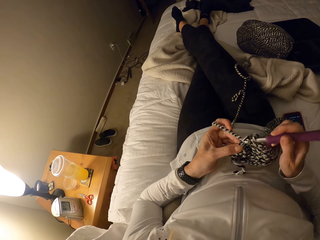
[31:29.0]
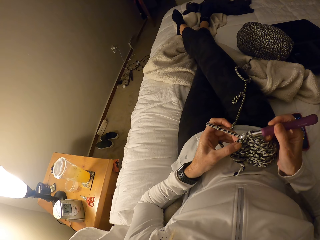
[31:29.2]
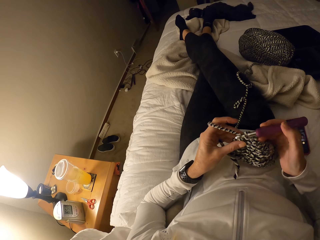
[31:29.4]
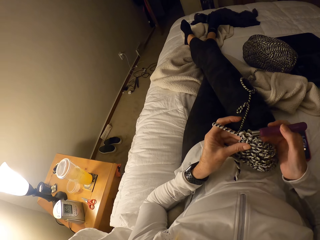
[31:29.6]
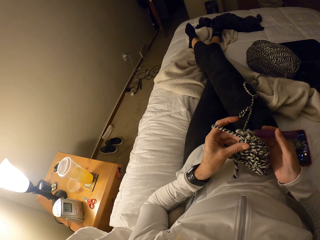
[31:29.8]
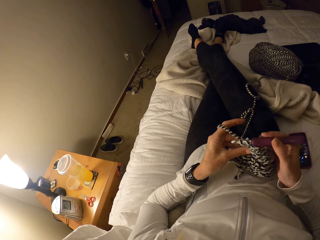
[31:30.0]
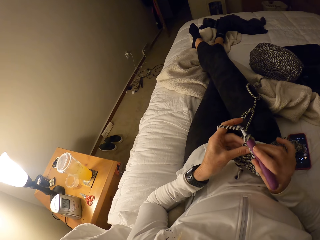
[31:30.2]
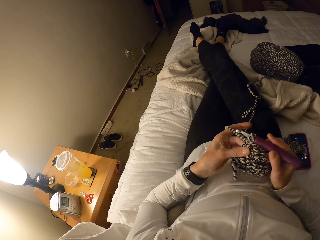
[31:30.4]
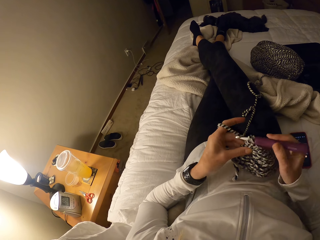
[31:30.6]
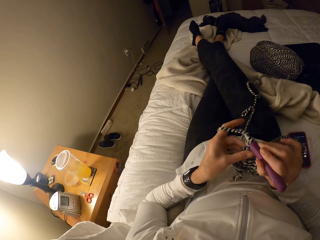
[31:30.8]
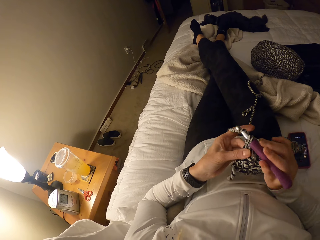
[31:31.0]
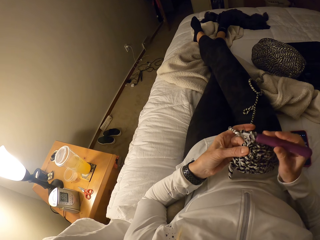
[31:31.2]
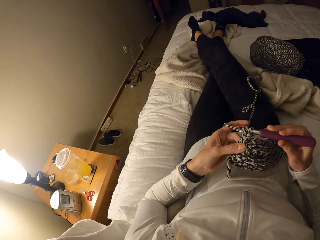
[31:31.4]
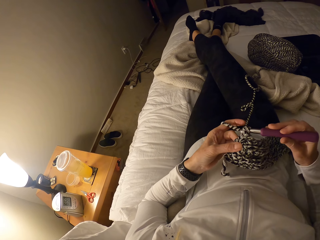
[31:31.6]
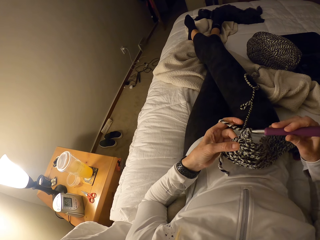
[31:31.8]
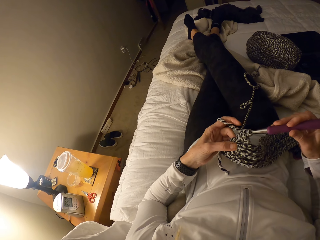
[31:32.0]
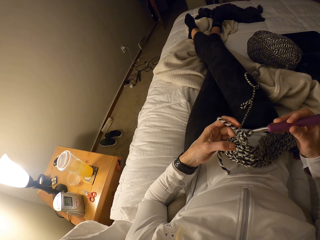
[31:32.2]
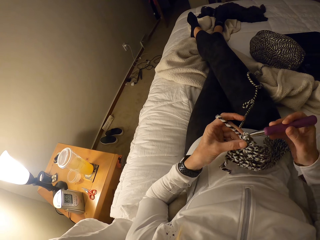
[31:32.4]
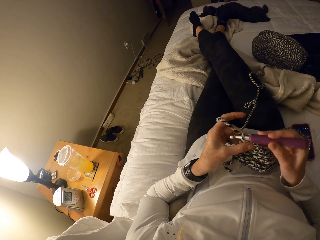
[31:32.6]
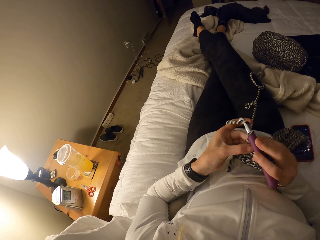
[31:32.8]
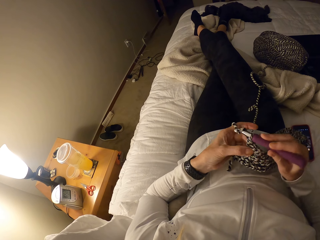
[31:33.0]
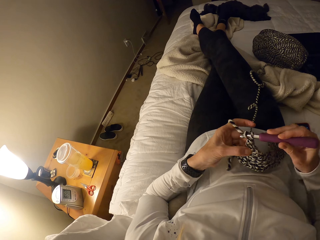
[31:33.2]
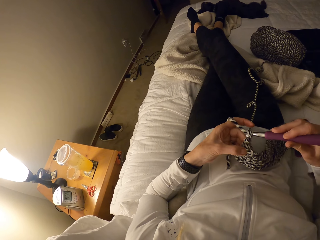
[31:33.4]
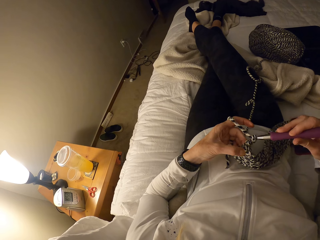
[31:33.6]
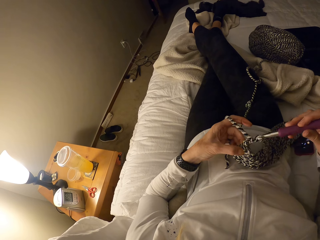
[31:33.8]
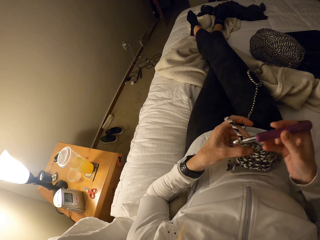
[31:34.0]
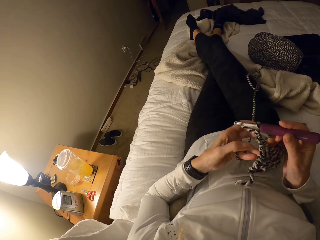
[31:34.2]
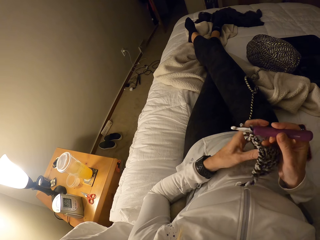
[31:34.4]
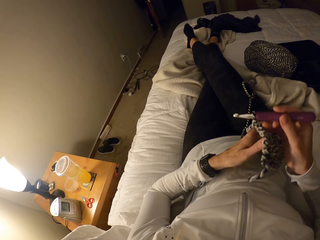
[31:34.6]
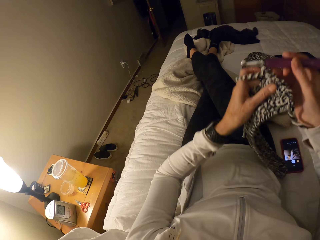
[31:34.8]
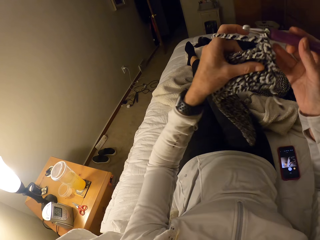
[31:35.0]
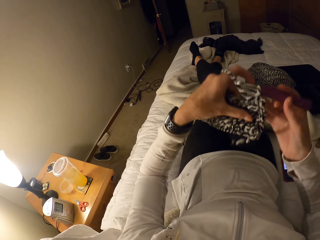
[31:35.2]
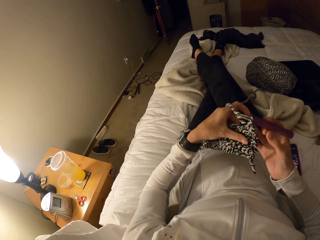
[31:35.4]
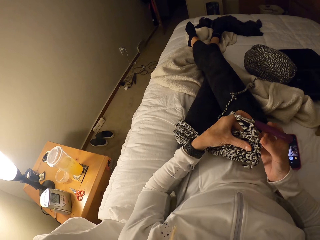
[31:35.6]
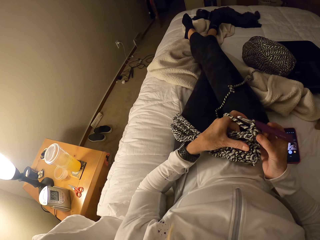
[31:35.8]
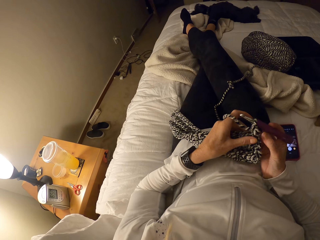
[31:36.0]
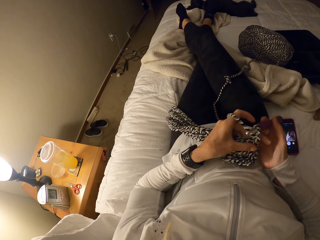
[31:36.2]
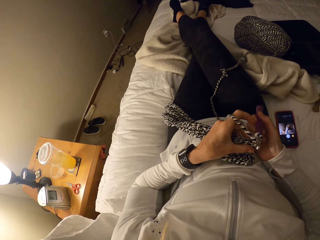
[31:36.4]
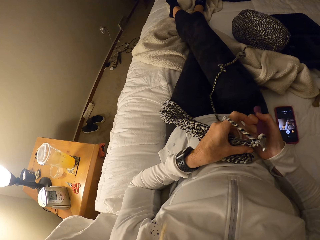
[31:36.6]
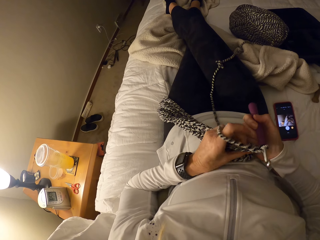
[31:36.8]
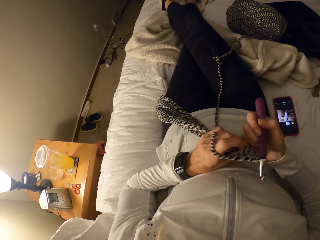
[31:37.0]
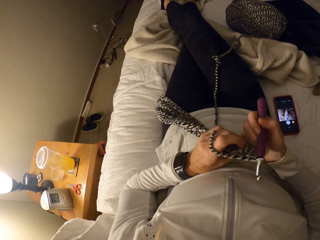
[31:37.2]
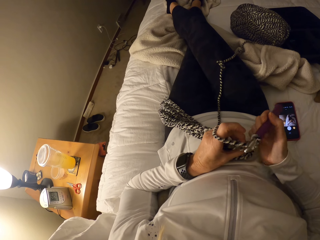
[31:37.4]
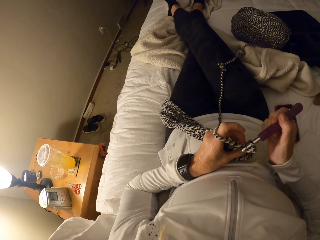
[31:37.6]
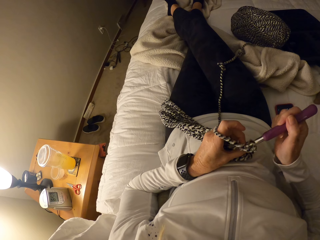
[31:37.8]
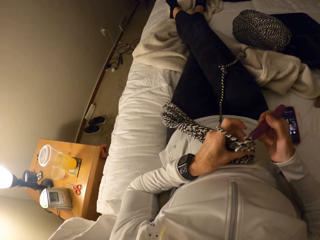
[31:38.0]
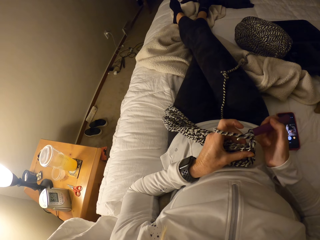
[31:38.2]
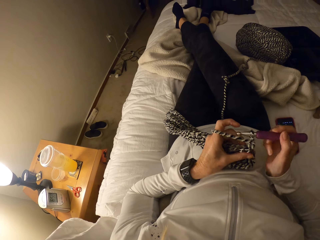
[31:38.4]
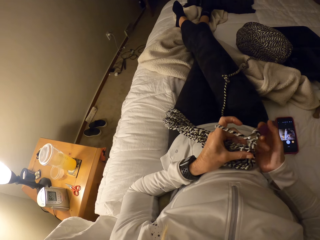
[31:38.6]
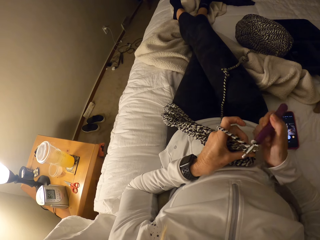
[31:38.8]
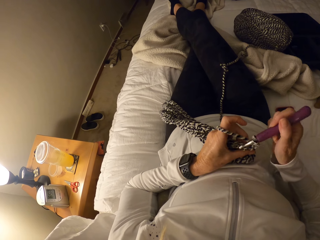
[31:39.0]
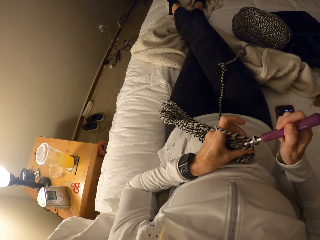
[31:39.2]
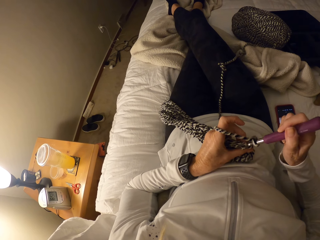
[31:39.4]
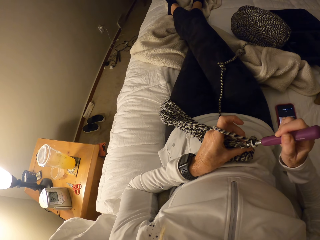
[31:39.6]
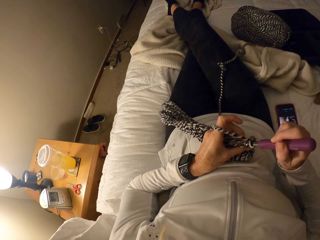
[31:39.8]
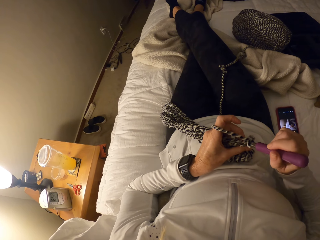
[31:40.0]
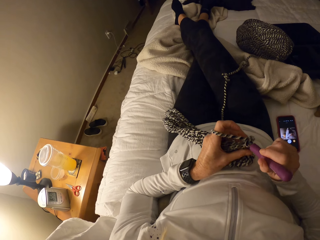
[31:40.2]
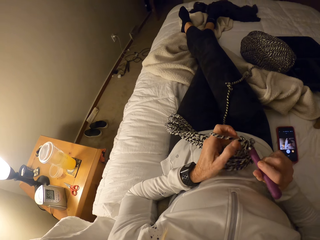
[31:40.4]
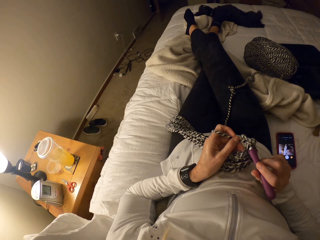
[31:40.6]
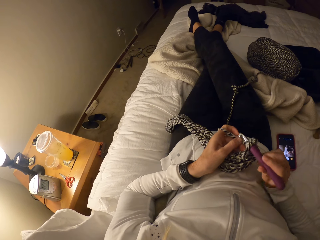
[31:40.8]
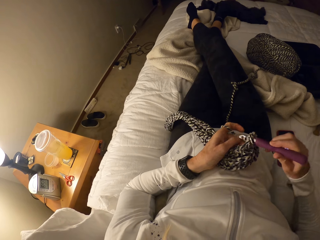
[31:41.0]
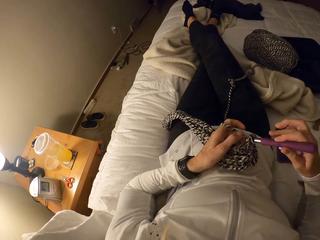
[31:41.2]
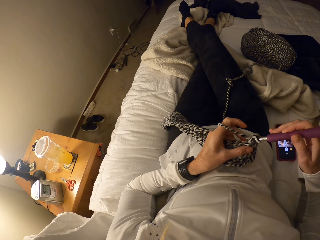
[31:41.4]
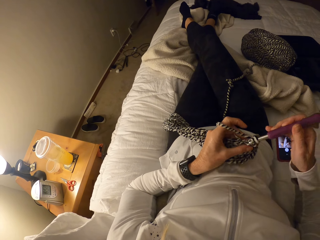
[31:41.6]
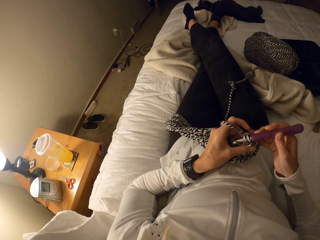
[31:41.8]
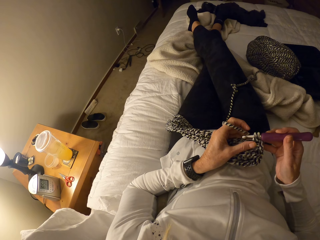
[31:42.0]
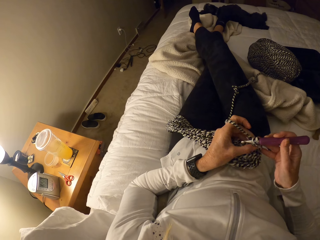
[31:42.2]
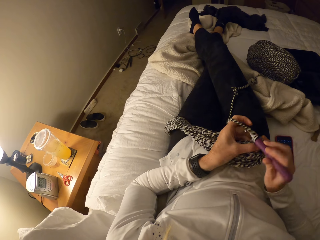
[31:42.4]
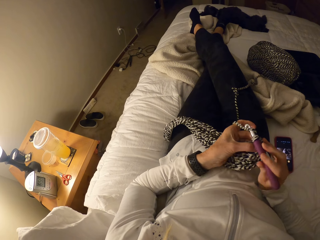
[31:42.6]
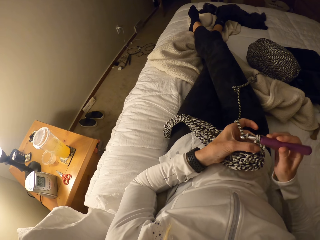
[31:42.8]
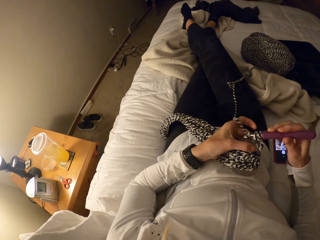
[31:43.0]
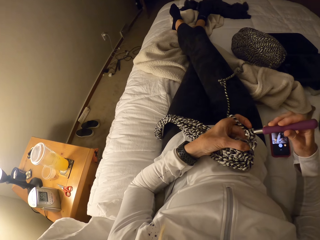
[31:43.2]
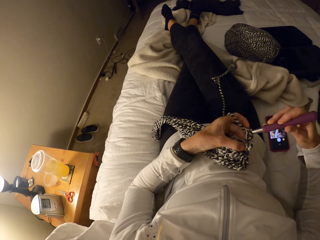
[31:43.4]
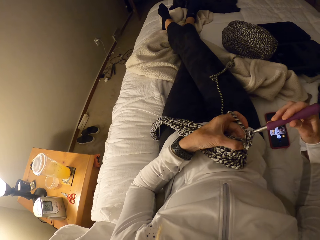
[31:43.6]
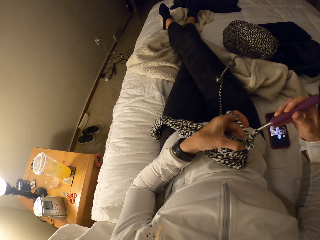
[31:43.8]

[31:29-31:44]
The camera wearer raises the crochet from her body. She places the crochet on her body. She adjusts the fabric. She checks the crochet. She crochets with the yarn and the crochet hook.

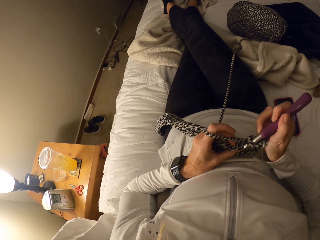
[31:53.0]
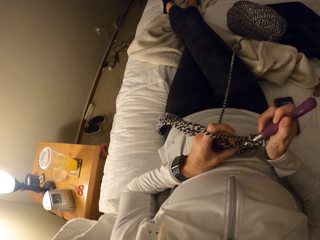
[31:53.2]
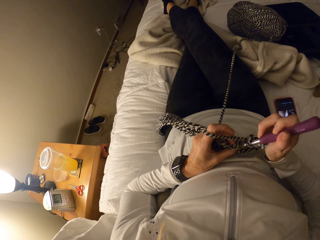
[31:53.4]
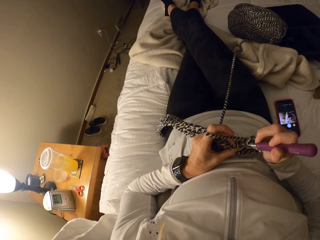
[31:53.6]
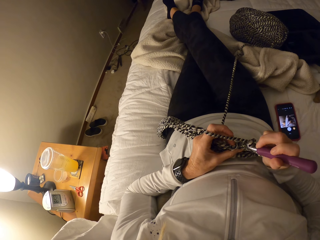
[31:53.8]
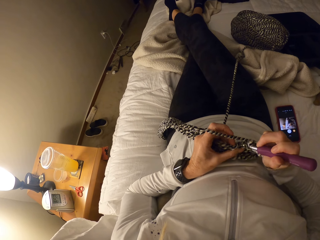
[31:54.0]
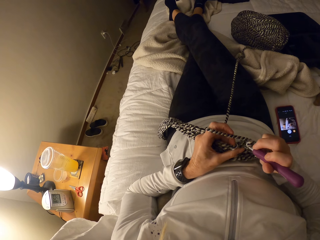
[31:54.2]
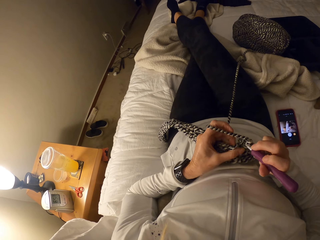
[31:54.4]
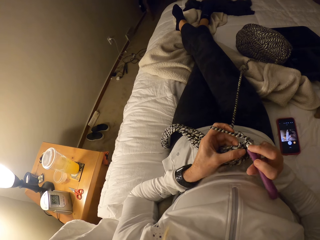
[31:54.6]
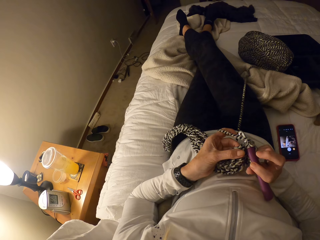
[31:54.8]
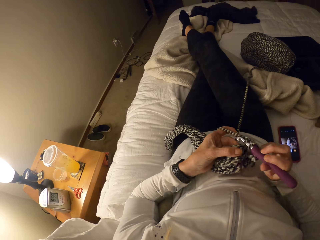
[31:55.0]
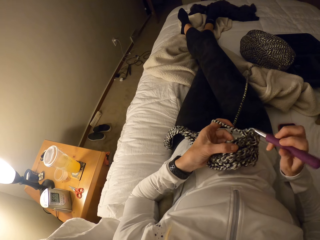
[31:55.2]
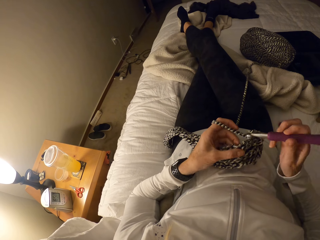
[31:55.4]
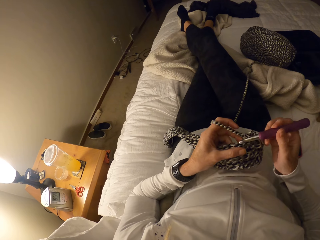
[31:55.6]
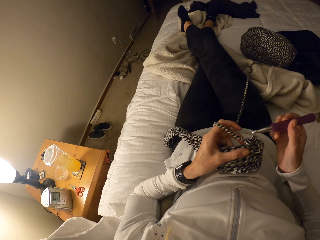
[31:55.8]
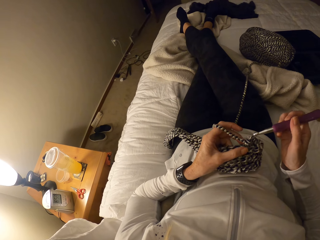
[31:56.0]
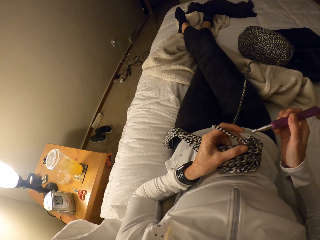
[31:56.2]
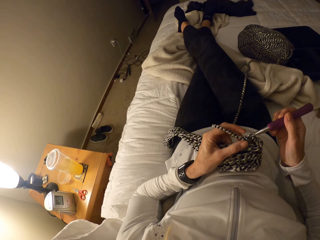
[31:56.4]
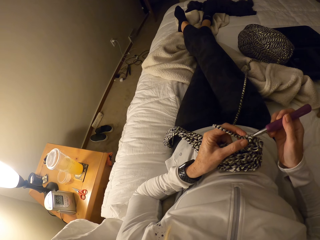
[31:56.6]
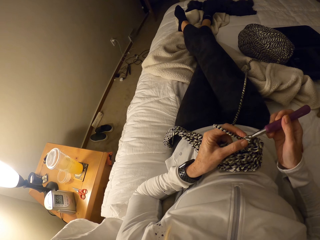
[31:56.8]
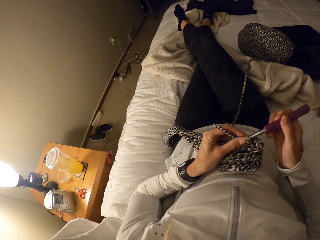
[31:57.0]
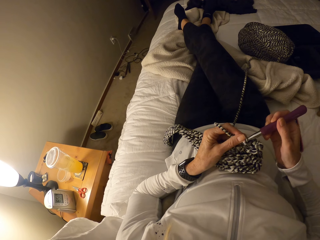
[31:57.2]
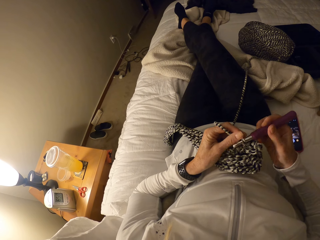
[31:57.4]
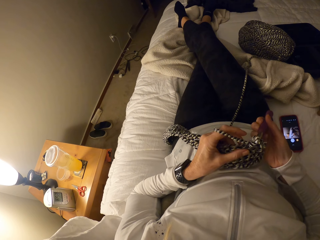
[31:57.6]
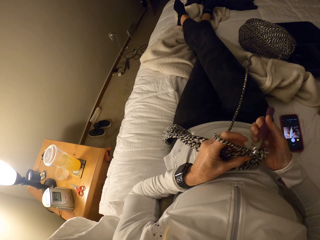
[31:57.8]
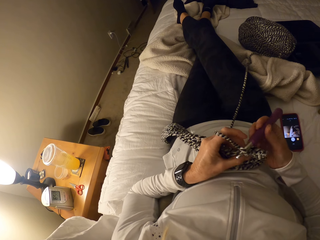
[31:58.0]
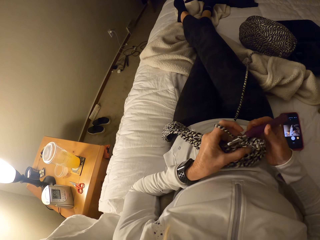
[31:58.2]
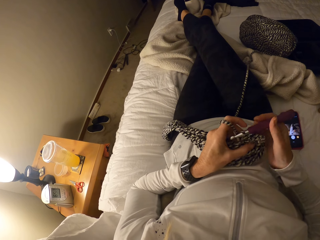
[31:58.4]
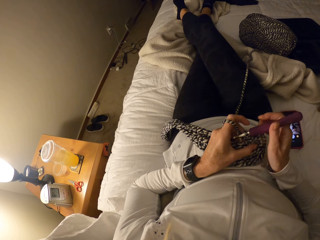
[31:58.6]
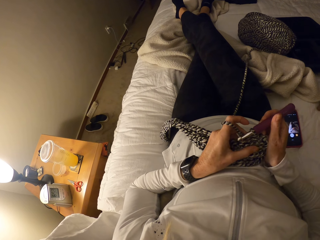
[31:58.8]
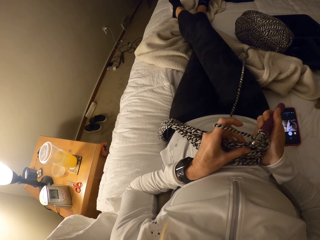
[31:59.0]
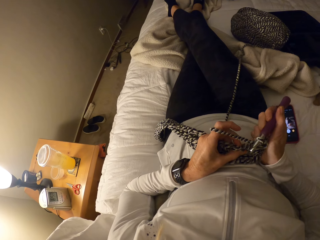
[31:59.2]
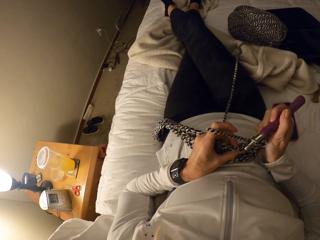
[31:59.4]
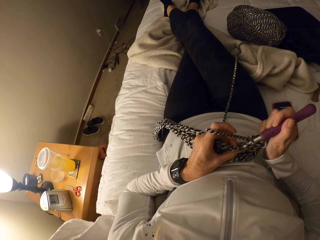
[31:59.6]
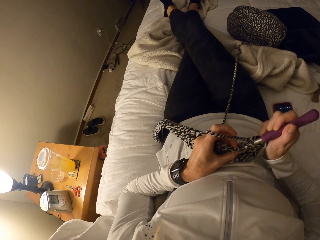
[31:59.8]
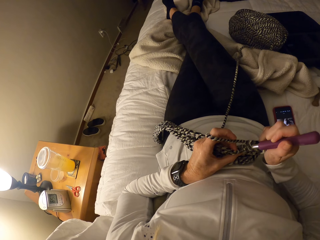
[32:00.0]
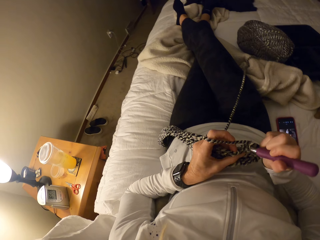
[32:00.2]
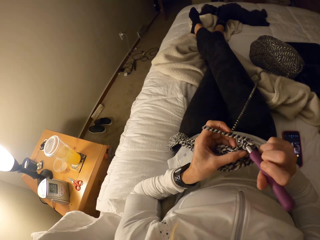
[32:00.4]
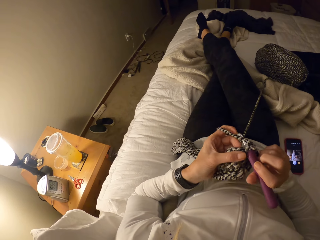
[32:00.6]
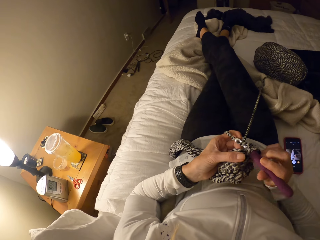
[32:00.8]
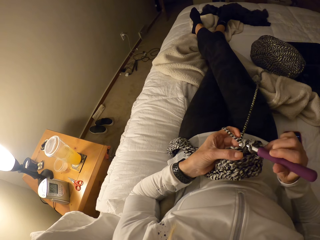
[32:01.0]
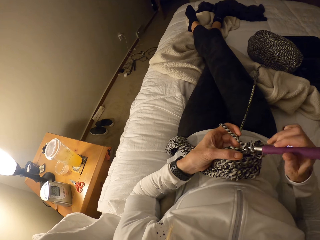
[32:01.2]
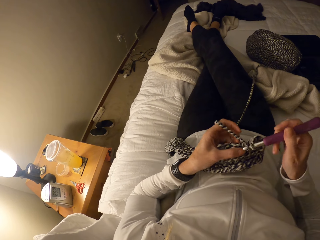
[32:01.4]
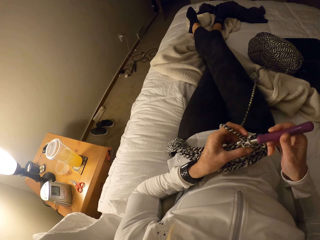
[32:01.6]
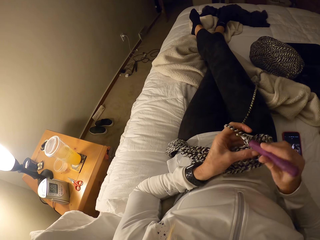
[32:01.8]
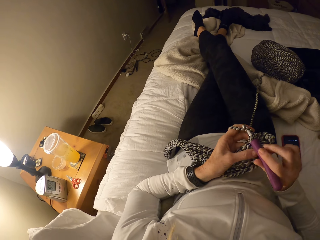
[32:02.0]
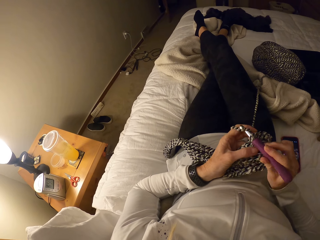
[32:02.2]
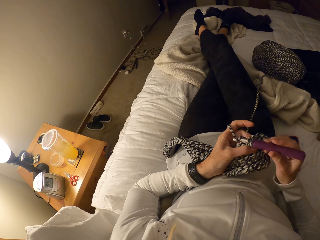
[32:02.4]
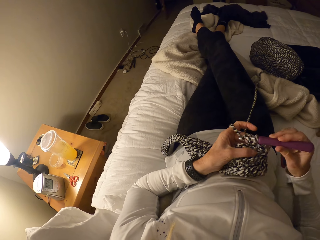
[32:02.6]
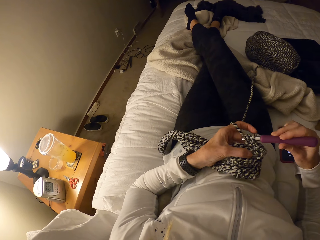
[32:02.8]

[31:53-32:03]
The camera wearer removes the crochet hook from the crochet. They crochet with yarn and the crochet hook.
